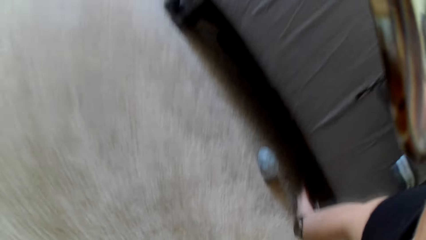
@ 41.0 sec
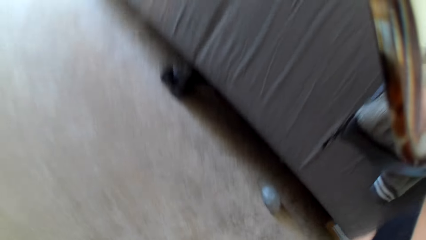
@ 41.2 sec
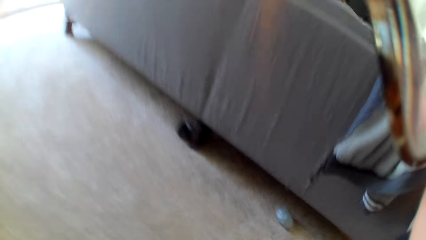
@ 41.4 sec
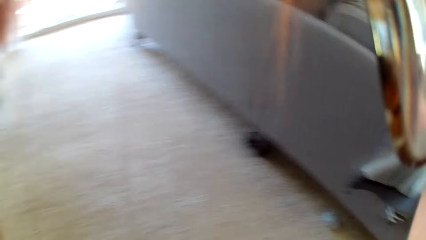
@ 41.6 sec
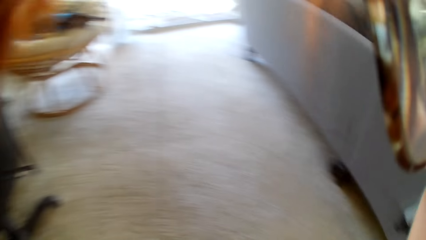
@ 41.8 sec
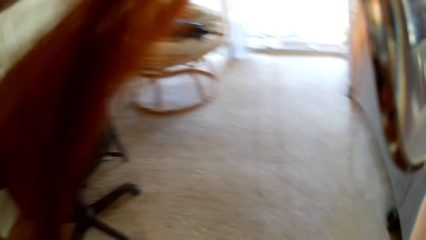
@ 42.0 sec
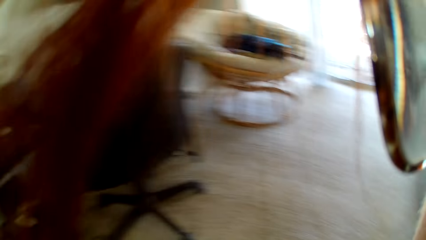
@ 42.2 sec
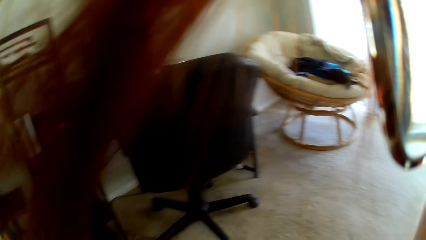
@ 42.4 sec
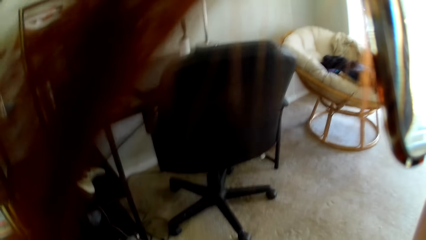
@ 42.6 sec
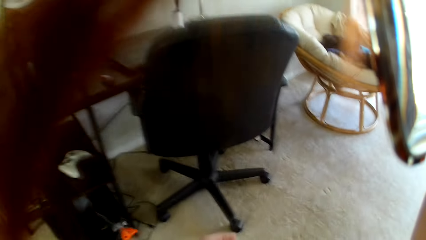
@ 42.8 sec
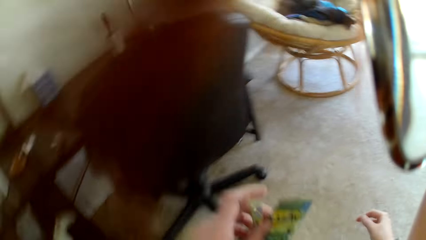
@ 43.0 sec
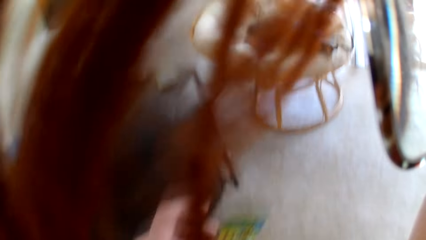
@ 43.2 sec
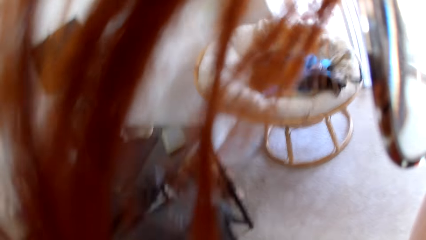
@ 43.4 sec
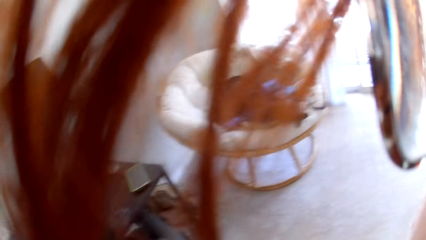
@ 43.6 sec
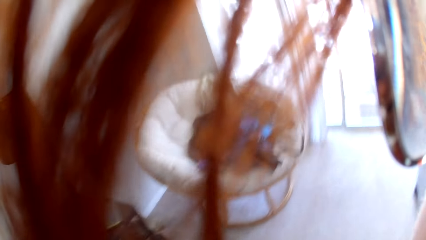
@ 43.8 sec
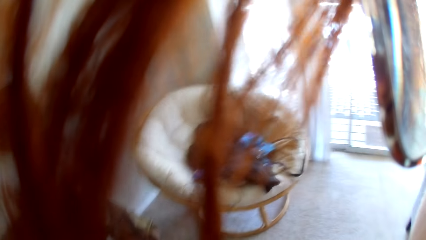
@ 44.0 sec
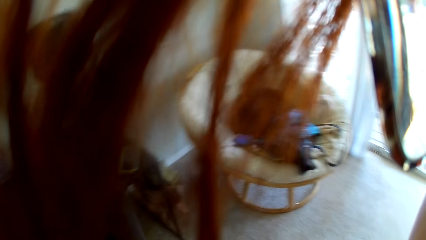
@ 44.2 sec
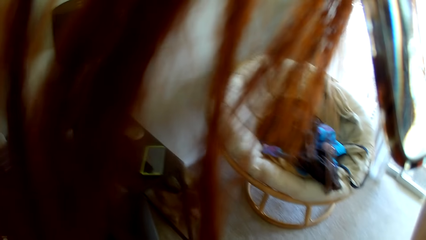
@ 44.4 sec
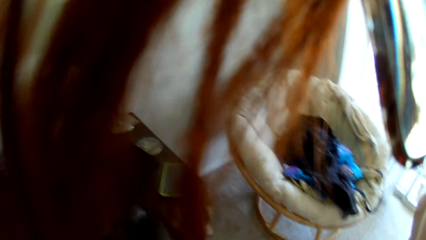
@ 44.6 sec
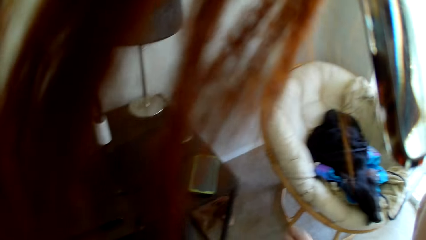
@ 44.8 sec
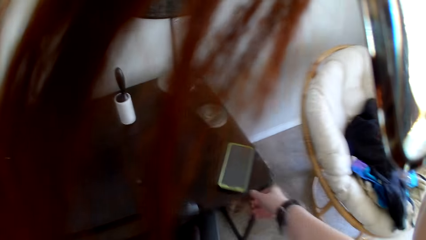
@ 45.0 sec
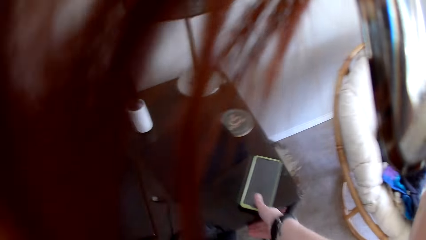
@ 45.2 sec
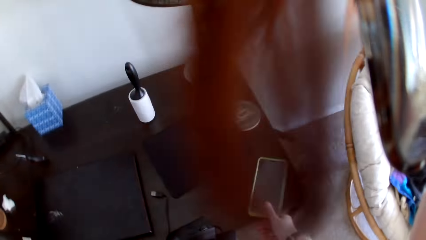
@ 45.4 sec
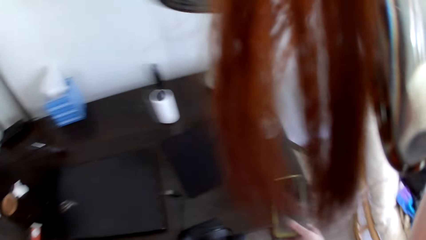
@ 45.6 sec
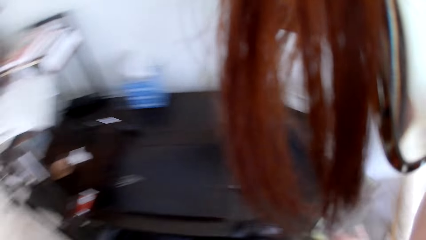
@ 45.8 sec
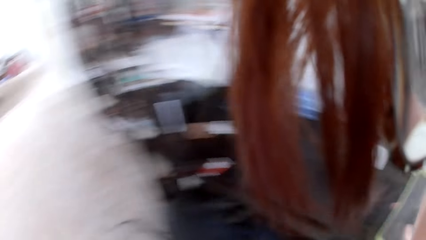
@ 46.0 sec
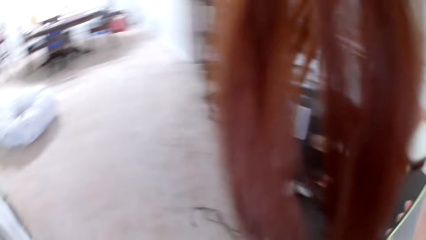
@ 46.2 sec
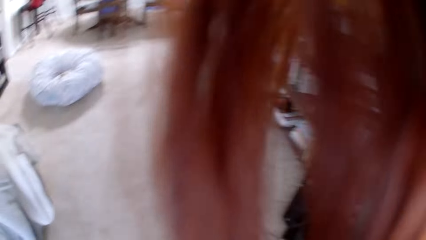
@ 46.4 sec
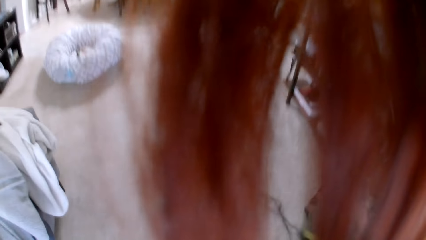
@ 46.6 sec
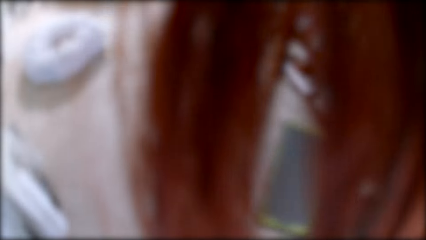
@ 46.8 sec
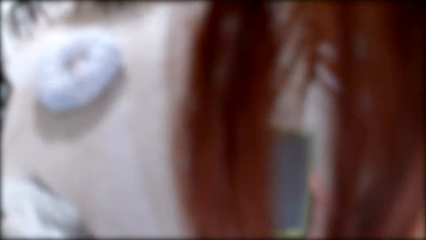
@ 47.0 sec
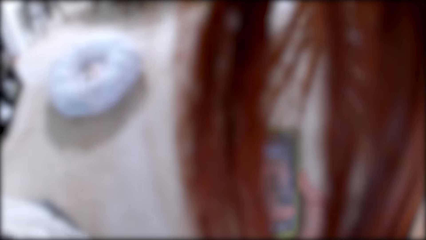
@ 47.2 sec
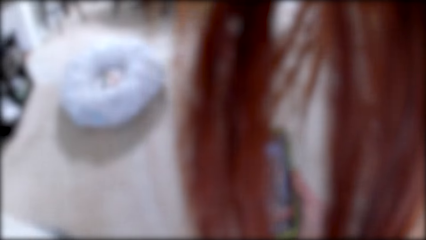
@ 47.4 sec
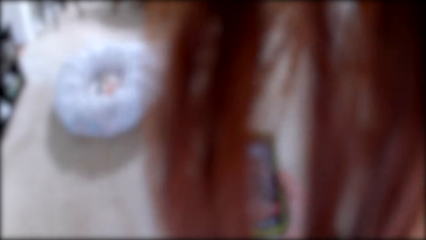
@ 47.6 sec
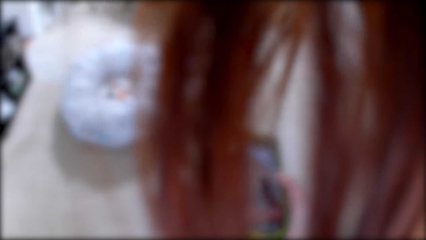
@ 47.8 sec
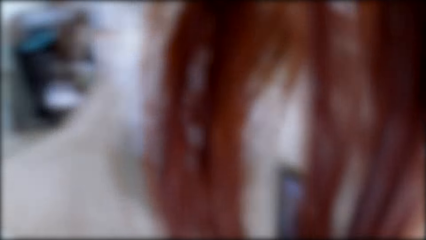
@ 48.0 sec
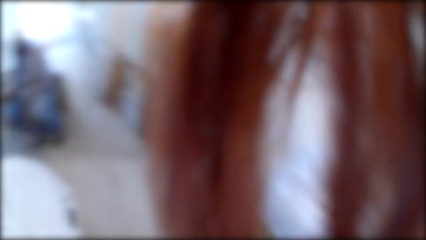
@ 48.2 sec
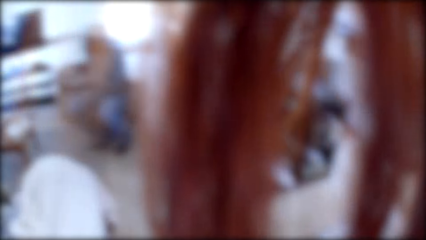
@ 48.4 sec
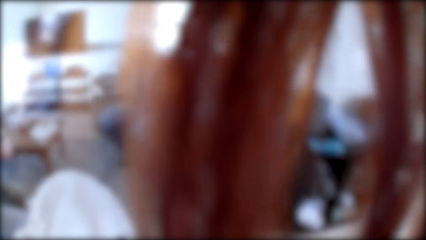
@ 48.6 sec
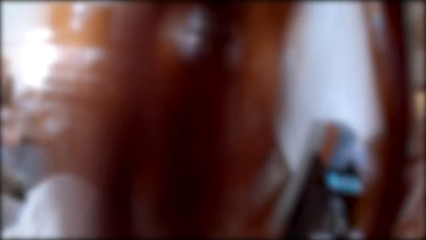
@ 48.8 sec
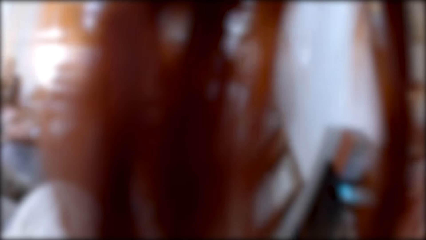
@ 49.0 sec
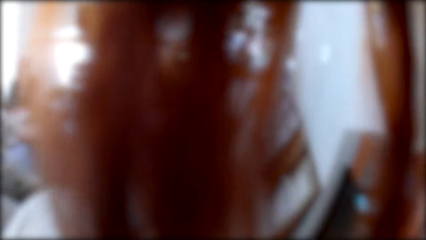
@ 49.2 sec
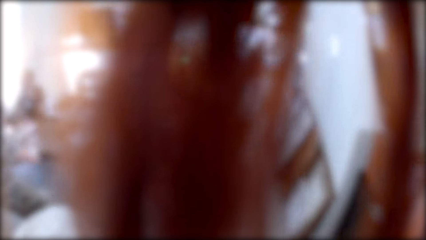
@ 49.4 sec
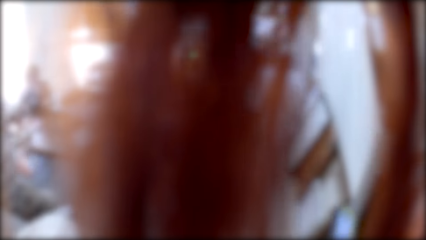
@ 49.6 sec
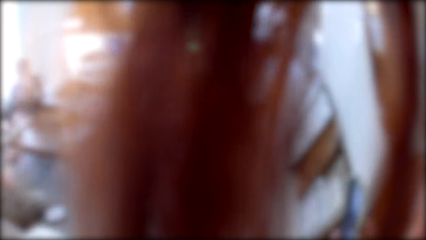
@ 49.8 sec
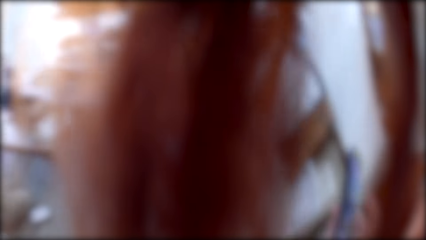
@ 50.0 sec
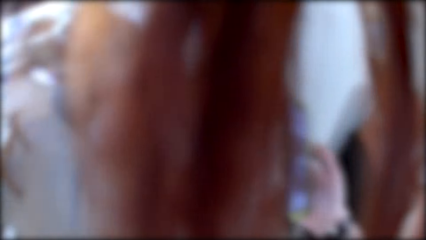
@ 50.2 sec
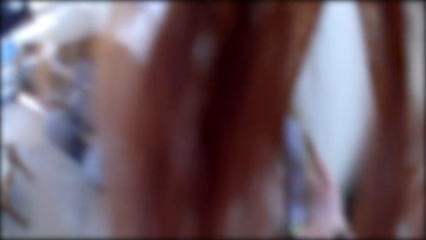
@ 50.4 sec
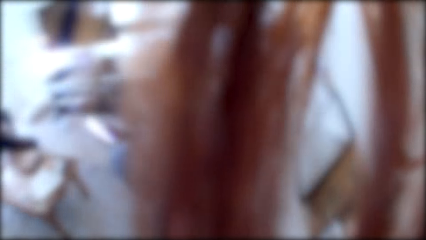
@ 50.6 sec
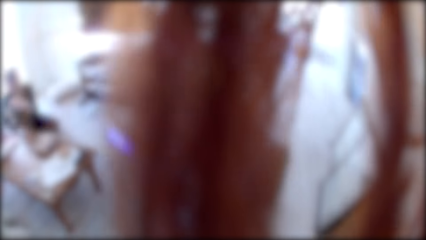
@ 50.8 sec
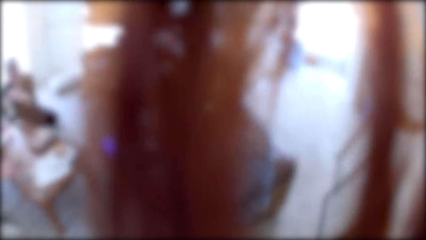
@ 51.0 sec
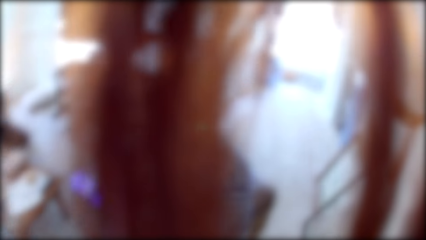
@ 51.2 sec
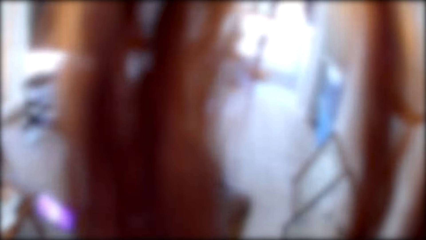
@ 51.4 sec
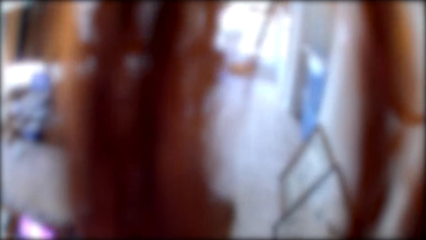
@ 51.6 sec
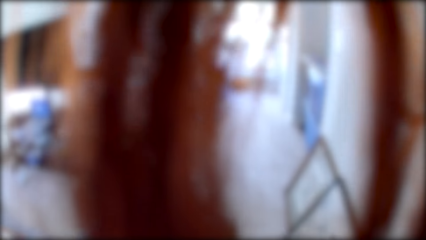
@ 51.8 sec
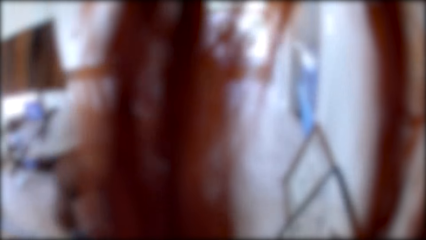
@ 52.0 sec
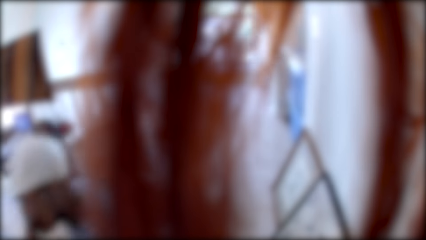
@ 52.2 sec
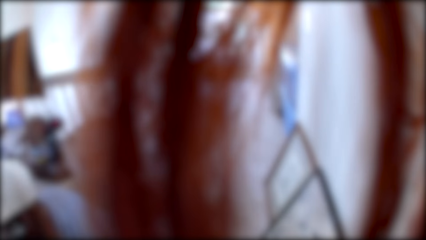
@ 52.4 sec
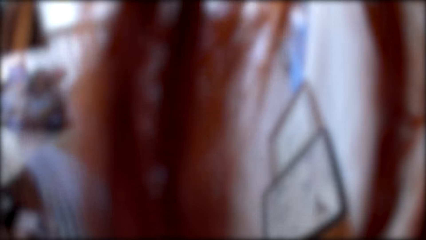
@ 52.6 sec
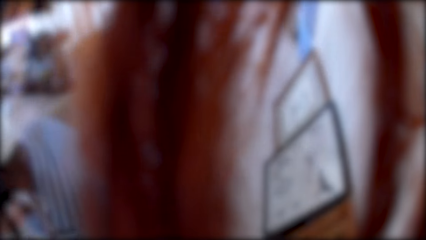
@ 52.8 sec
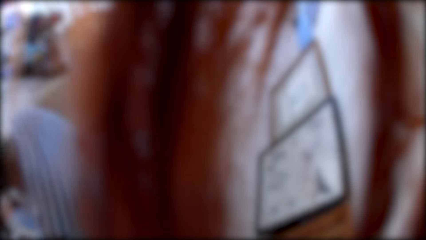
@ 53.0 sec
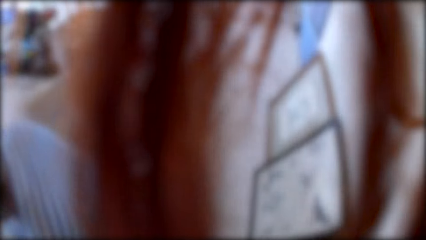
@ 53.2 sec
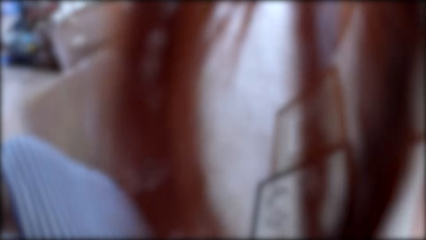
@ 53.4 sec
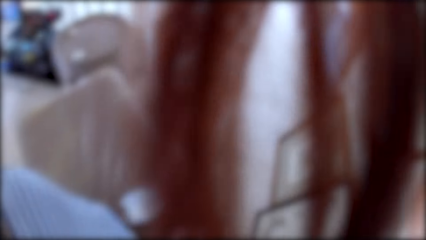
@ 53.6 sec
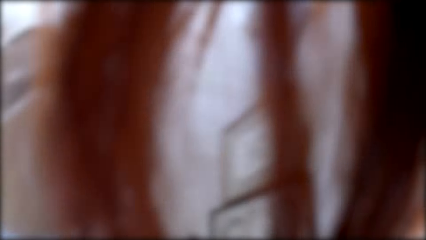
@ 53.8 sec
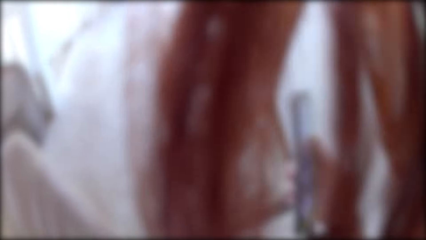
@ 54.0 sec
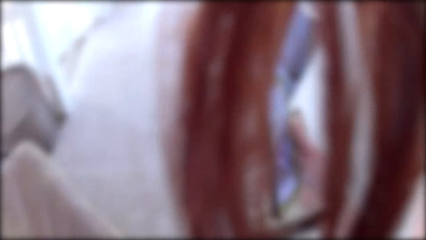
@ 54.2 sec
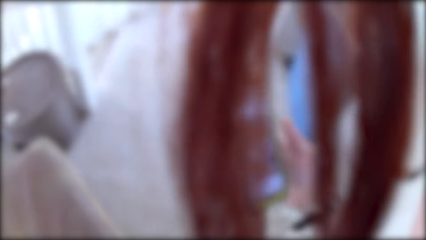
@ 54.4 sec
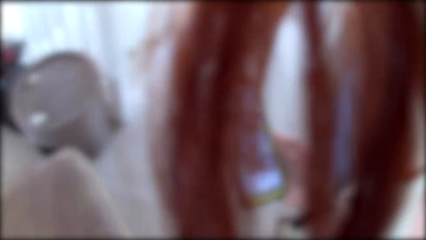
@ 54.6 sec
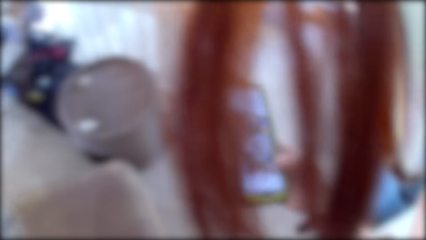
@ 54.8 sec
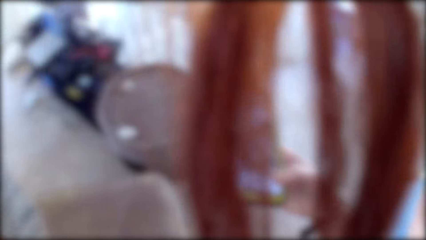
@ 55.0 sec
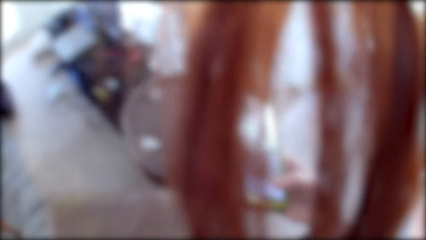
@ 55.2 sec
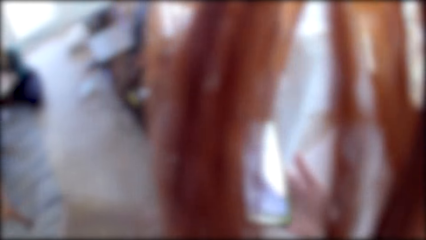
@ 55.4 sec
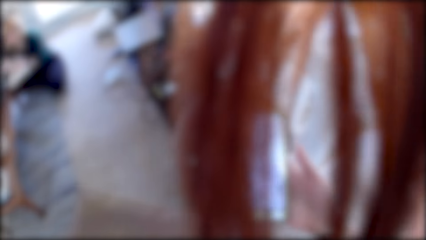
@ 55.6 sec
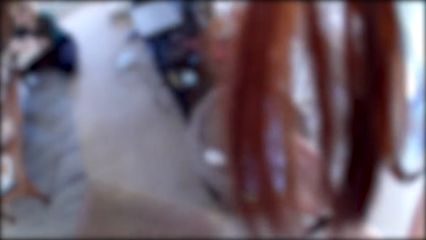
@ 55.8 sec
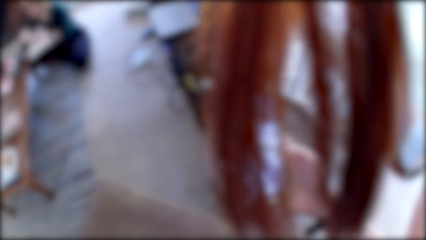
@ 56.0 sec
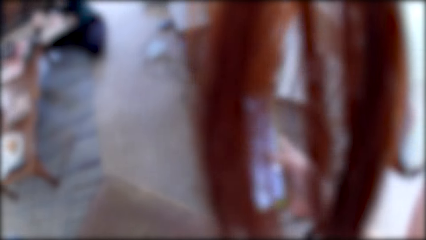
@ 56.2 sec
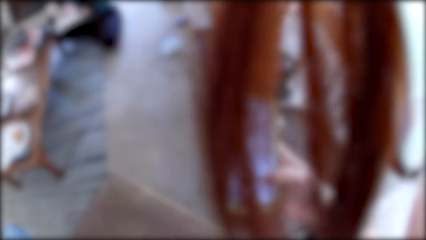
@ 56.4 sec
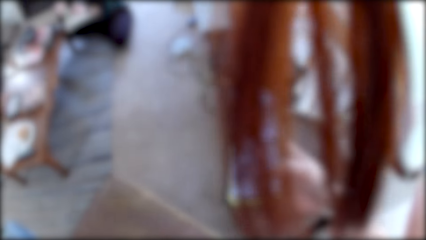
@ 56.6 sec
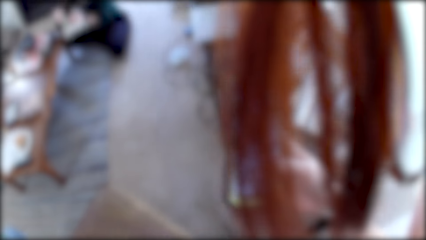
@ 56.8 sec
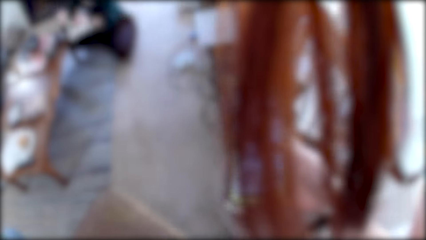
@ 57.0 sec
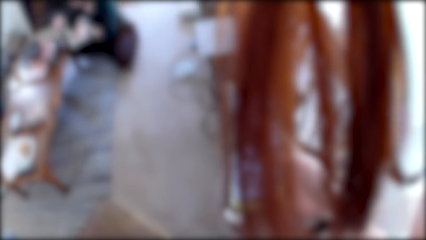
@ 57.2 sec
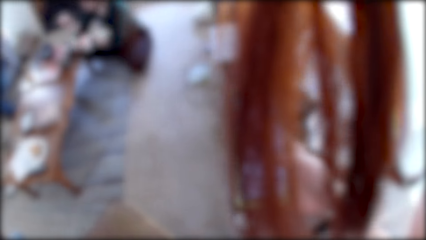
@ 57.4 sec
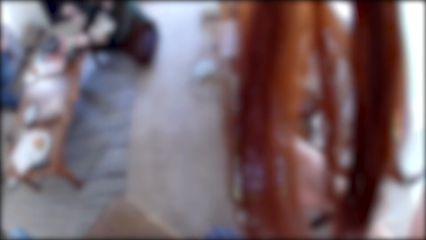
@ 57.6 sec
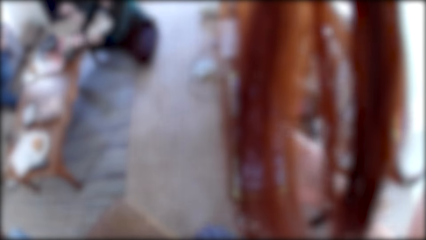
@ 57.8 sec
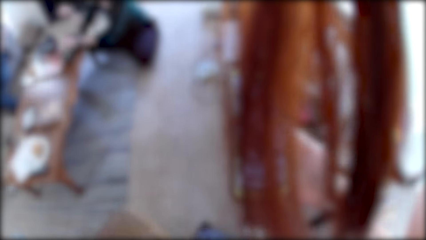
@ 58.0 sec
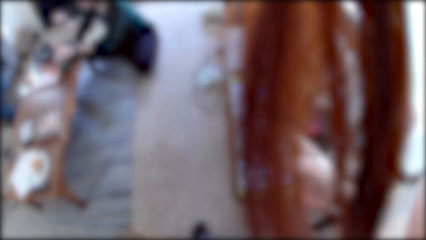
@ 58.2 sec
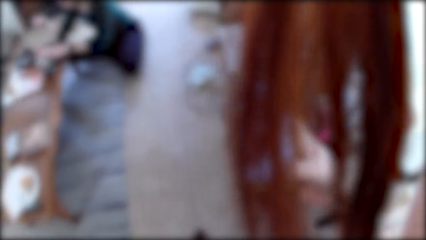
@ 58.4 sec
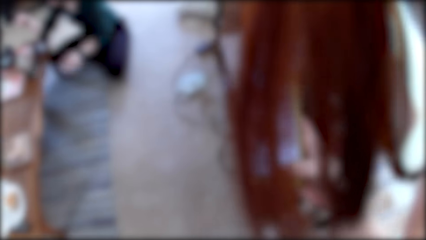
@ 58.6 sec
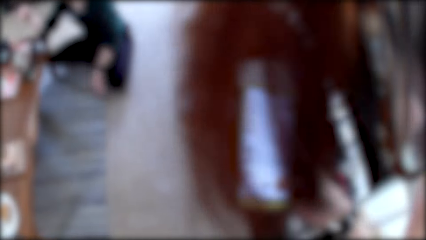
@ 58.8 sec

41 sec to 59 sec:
The camera wearer walks around. She picks up a phone with her right hand. She walks in the house. She uses the phone. A man uses the phone. The camera wearer scrolls the phone. She uses the phone.
